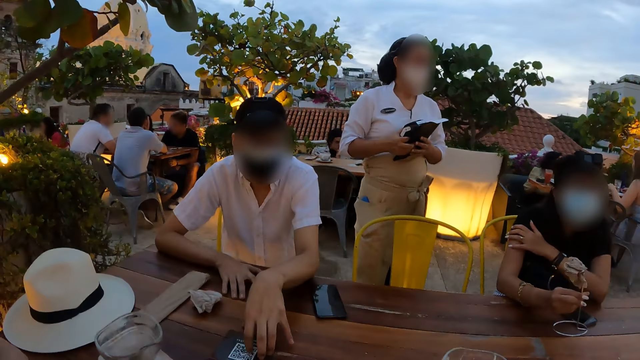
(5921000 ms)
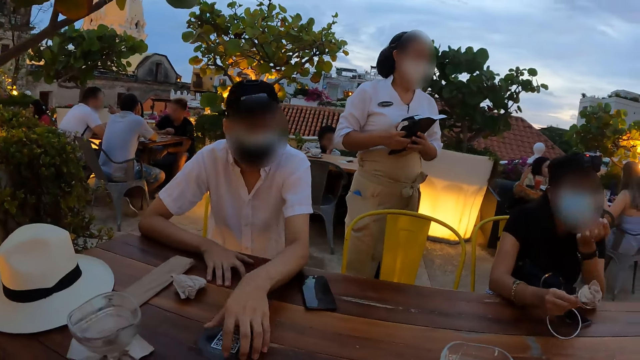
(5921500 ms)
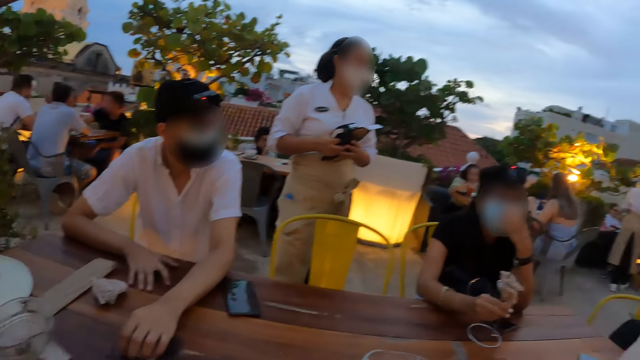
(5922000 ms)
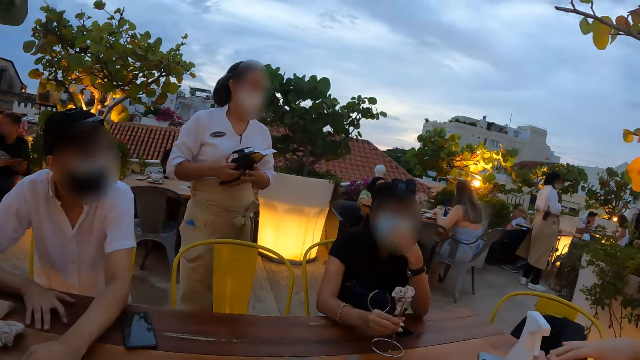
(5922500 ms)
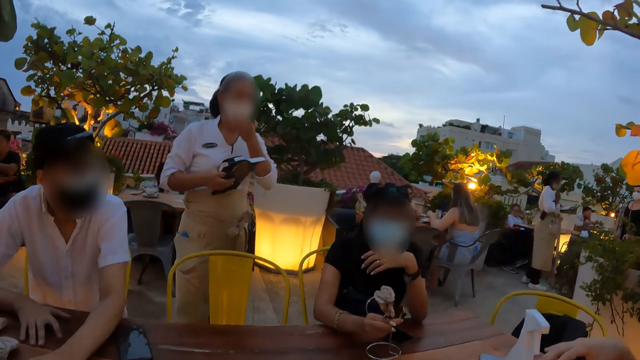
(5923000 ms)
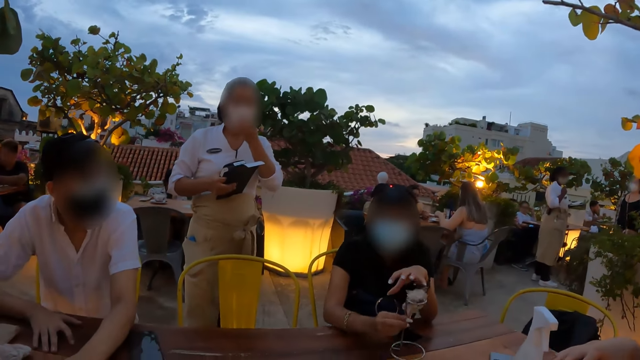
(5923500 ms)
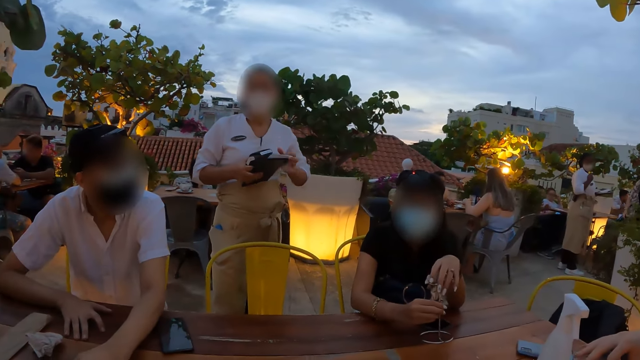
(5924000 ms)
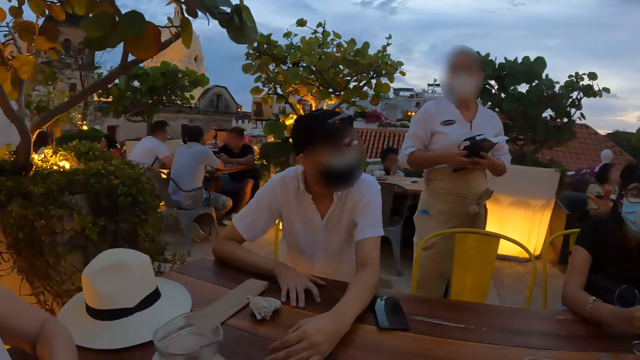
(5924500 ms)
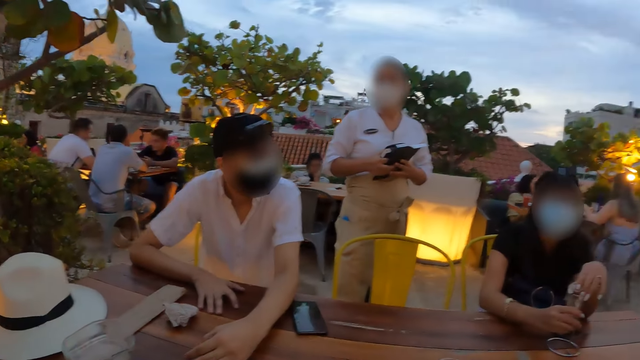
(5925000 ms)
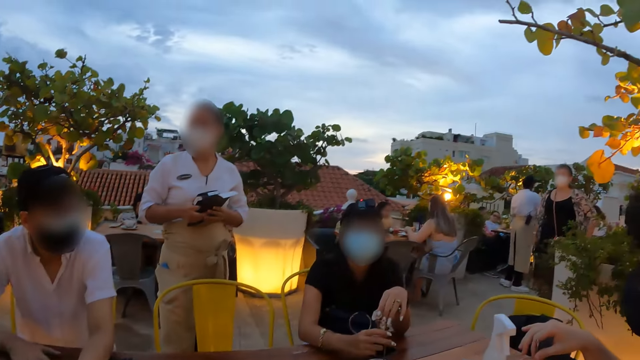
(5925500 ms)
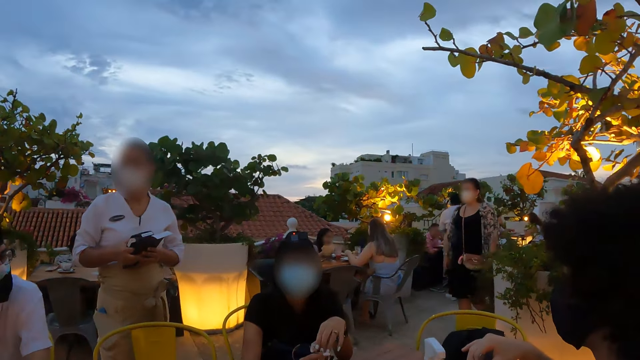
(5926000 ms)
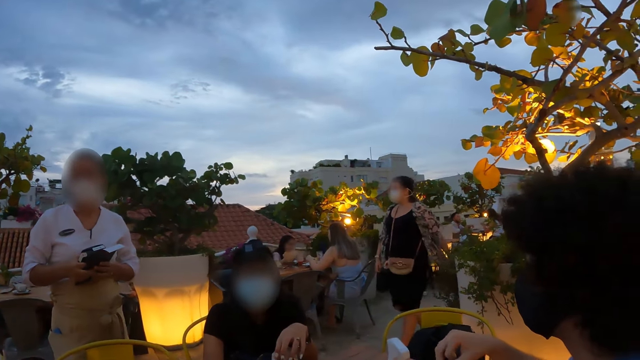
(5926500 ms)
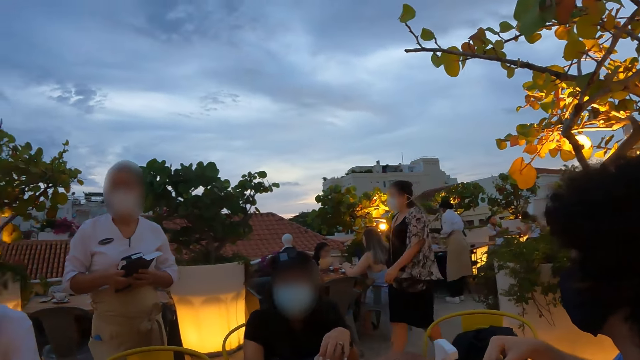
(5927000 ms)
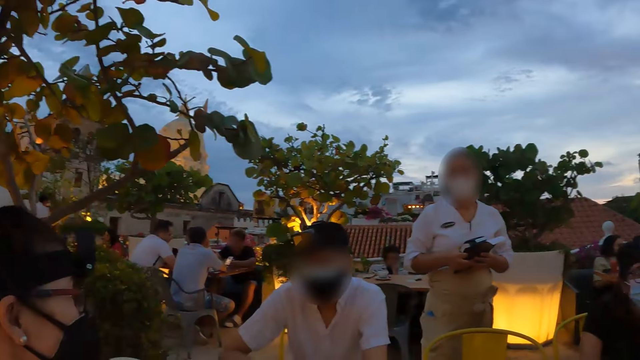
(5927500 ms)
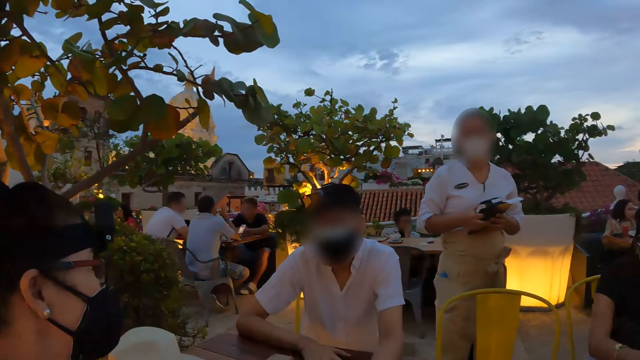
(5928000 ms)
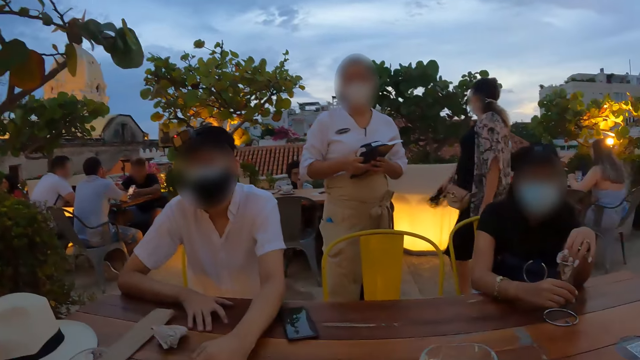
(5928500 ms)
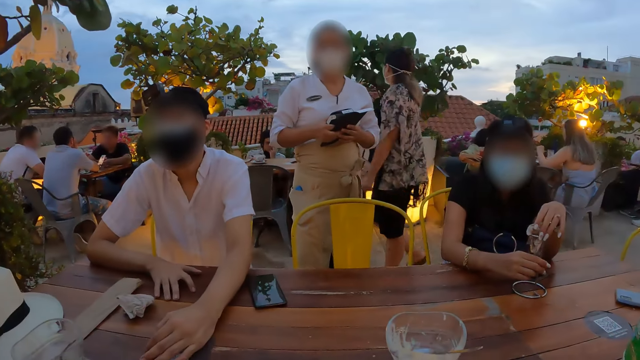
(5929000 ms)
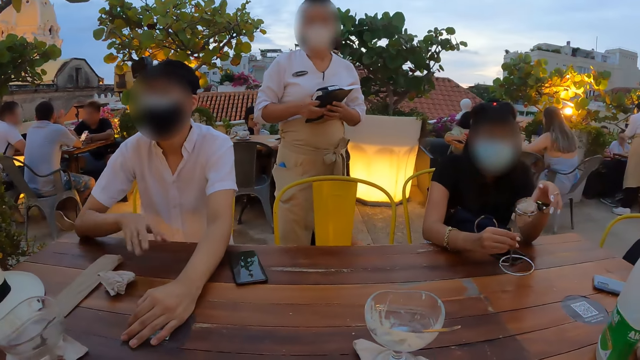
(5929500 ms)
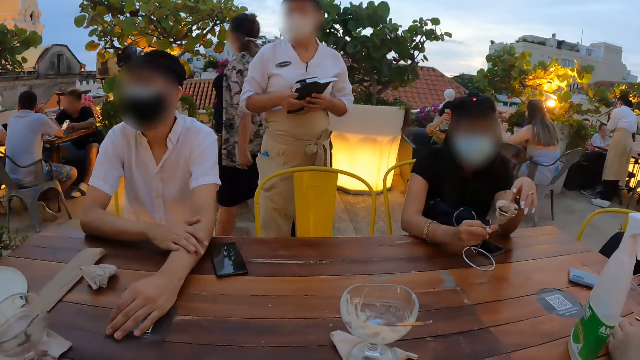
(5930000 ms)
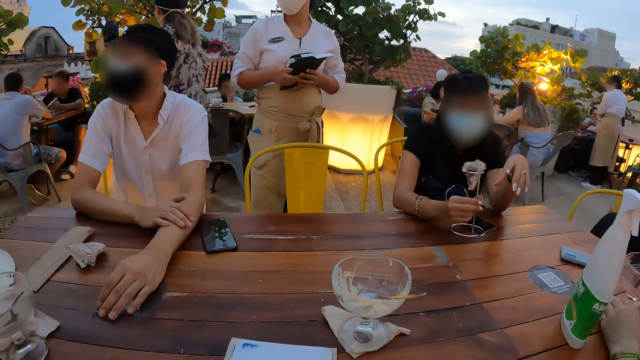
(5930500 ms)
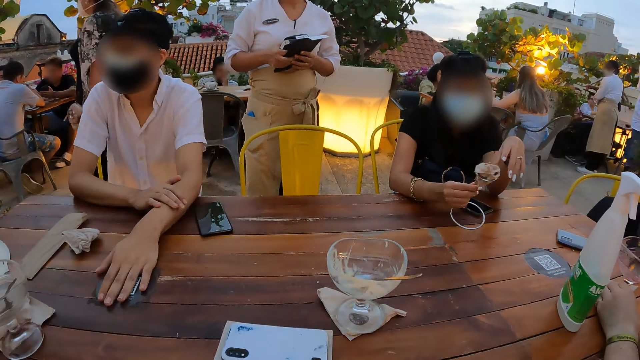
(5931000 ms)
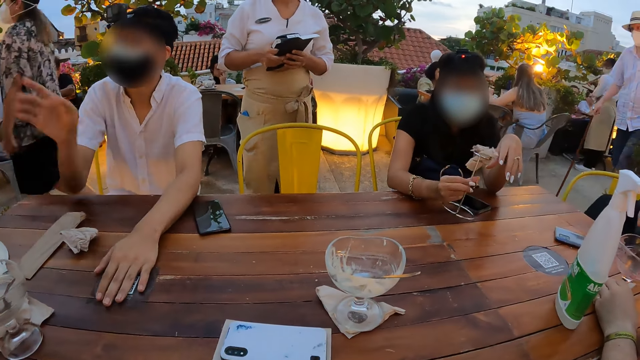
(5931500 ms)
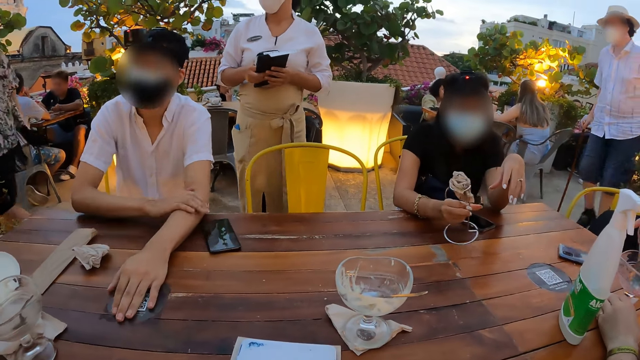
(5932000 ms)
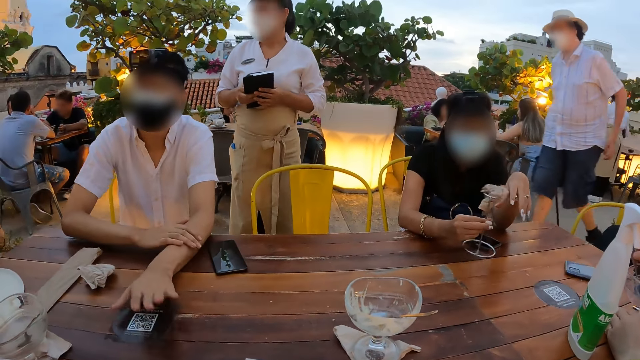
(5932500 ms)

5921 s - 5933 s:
The camera wearer looks at a person. They look around.

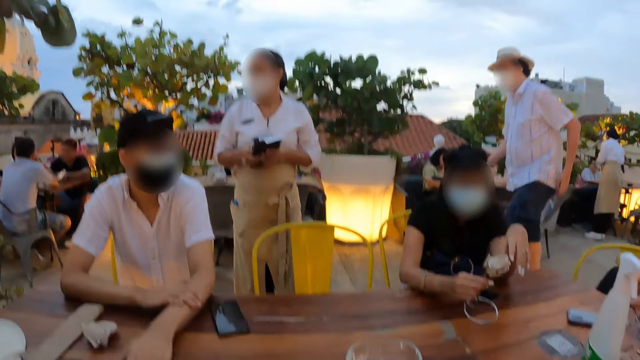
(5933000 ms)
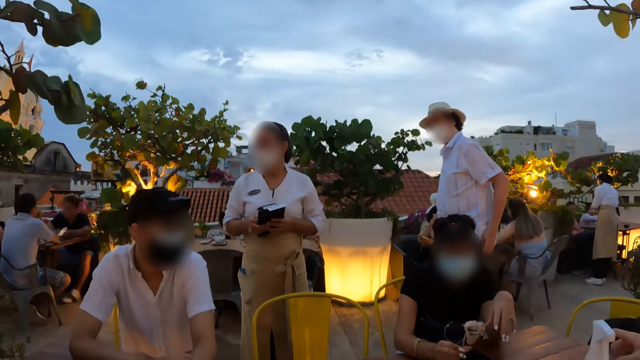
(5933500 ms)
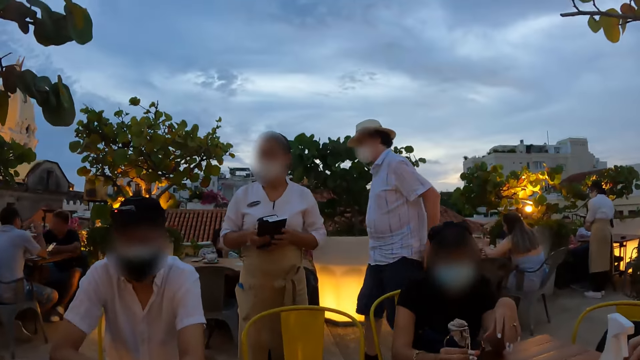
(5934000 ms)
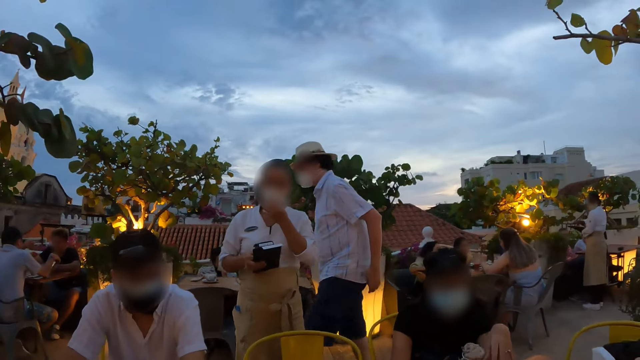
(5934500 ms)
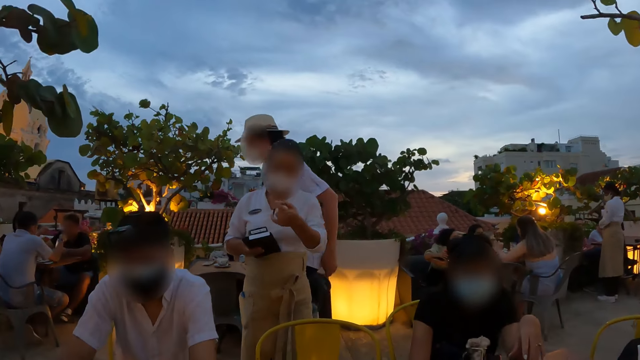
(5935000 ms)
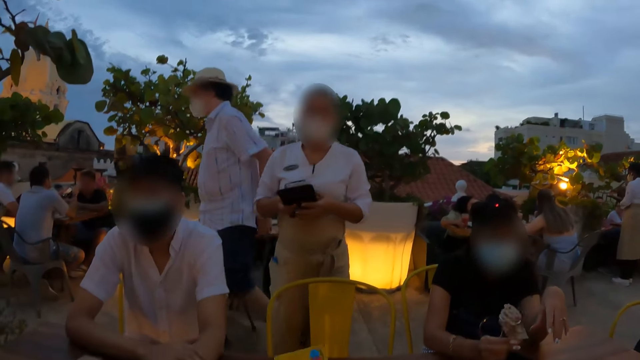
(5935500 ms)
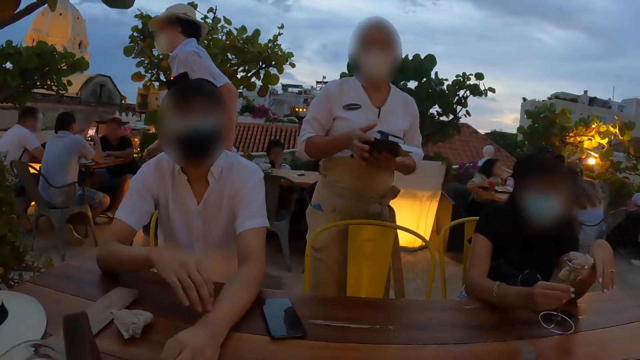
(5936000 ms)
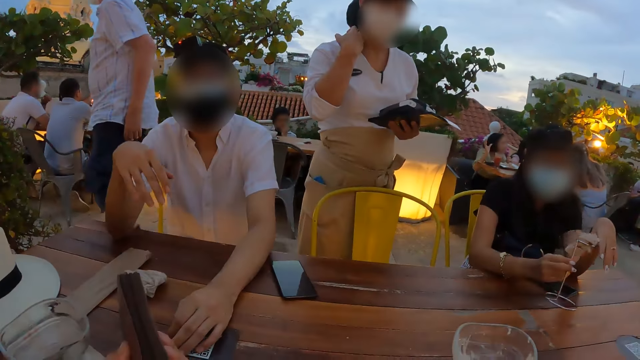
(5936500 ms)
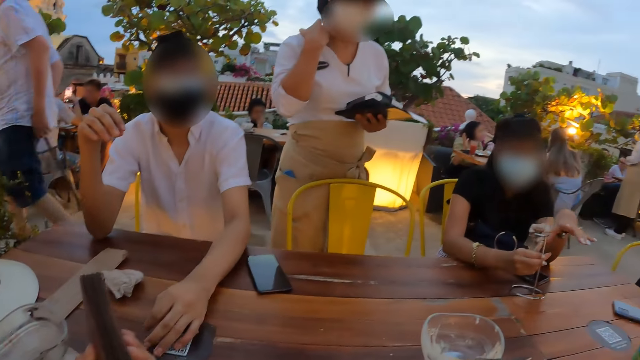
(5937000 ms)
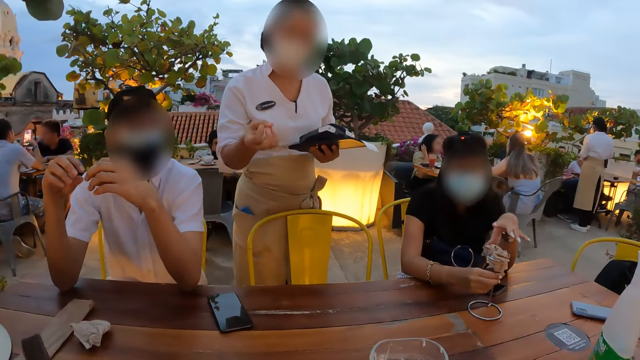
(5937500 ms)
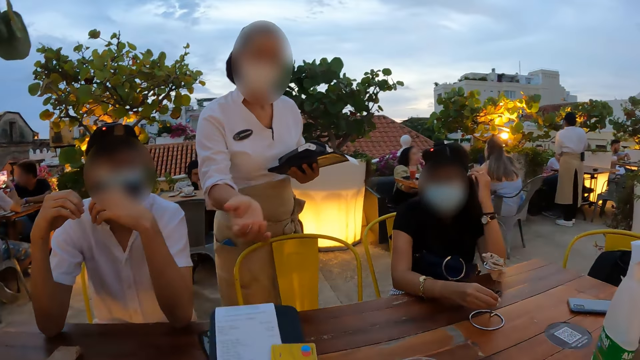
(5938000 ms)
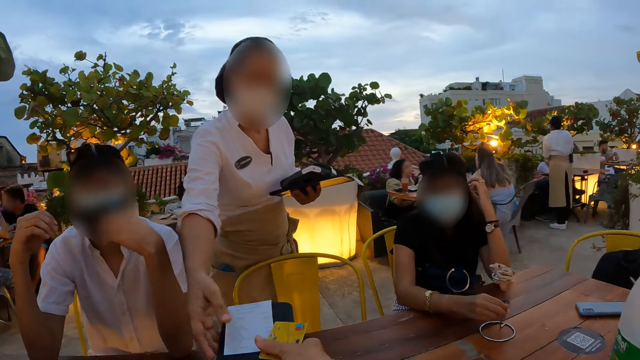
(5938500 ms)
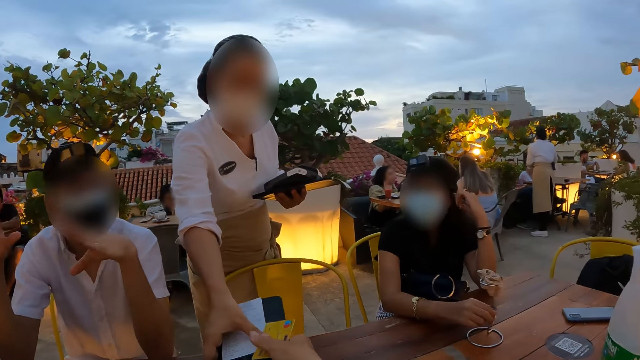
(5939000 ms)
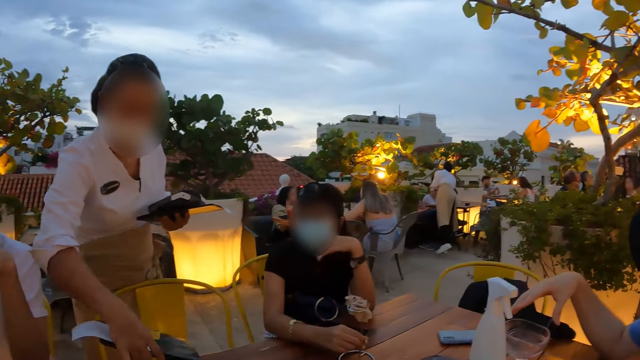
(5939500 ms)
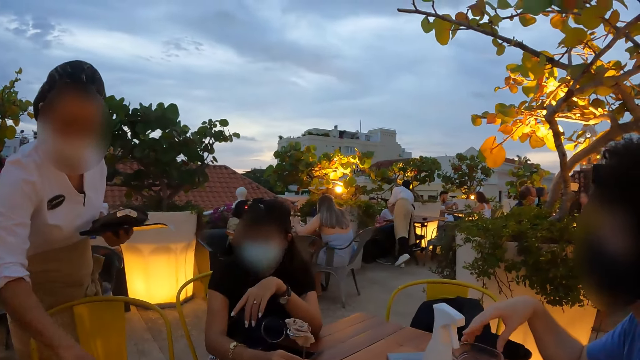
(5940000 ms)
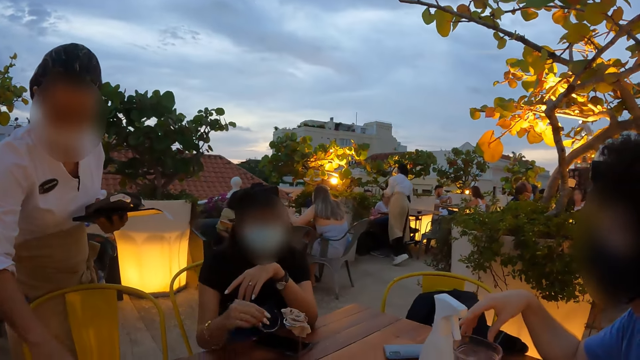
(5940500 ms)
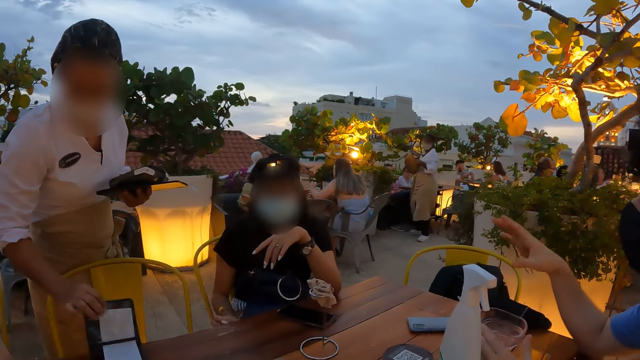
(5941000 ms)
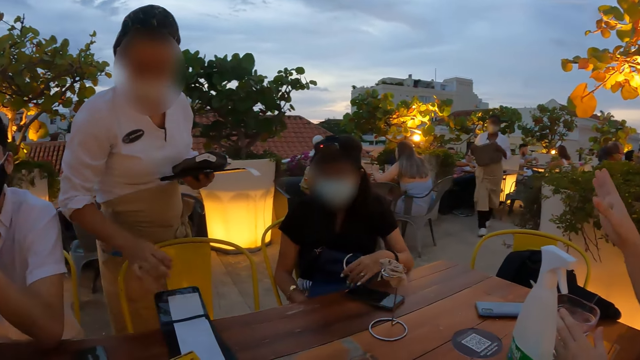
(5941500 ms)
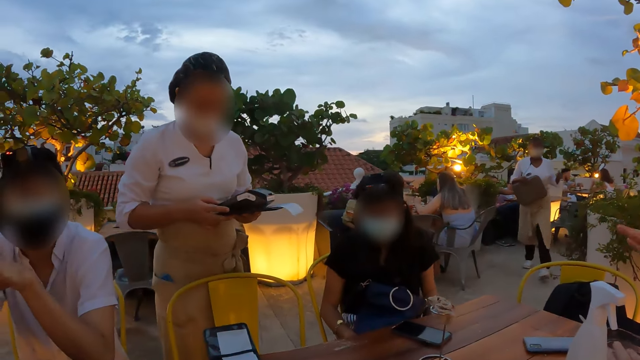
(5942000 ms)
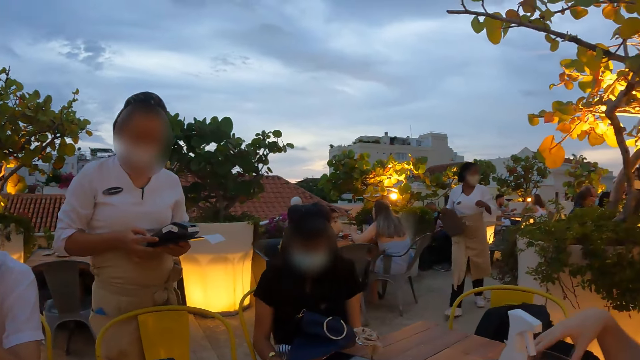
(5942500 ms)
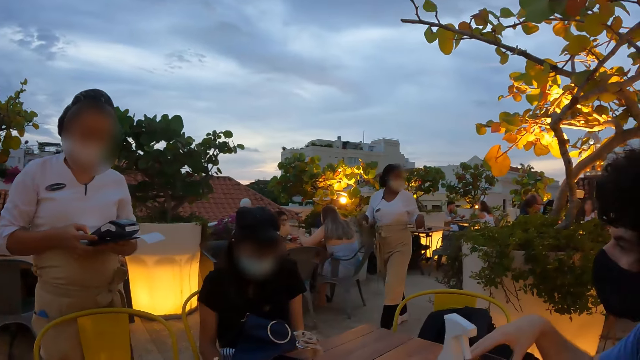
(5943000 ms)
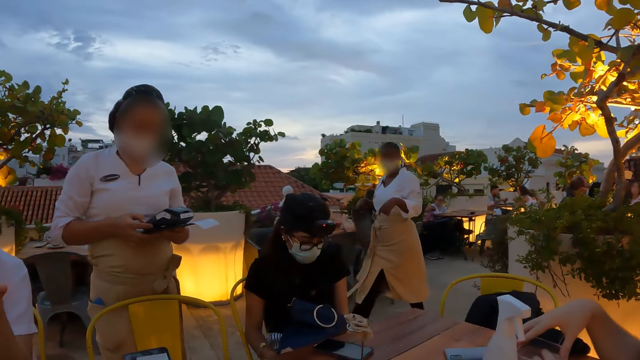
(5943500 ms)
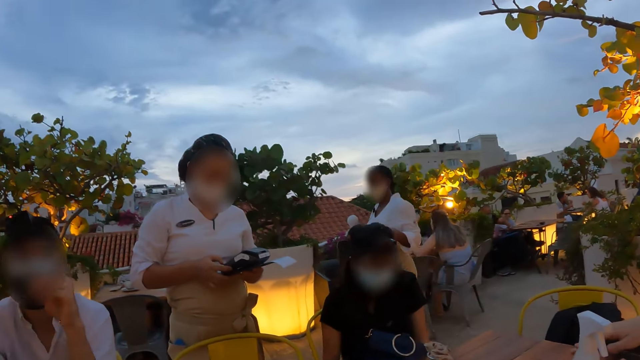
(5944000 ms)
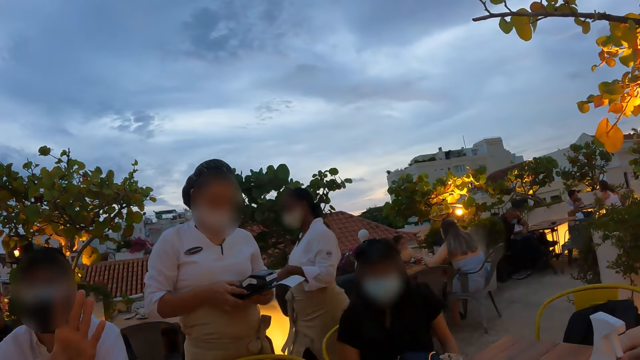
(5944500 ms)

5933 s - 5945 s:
The camera wearer looks at a woman. They hand the woman a clipboard and hand the woman a credit card. The woman picks up the clipboard from the camera wearer and picks up the credit card from the camera wearer. The woman places the clipboard on a table. The woman keys into a credit card reader.
